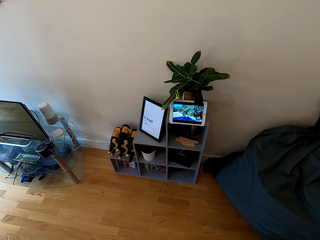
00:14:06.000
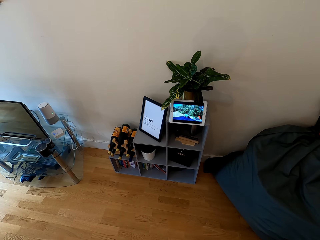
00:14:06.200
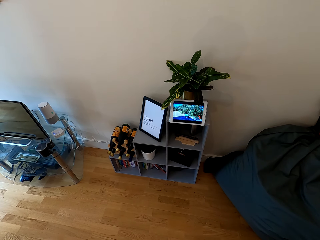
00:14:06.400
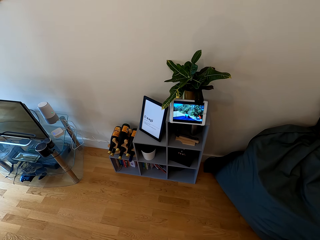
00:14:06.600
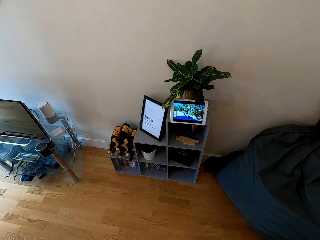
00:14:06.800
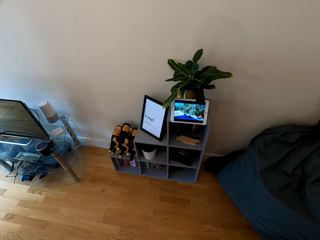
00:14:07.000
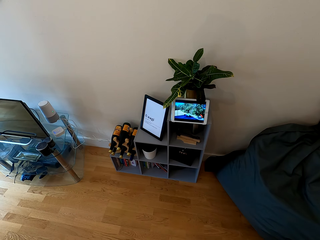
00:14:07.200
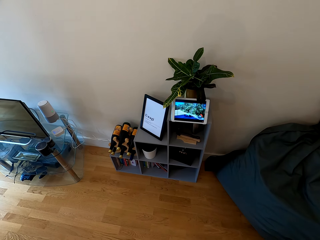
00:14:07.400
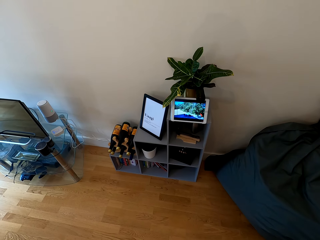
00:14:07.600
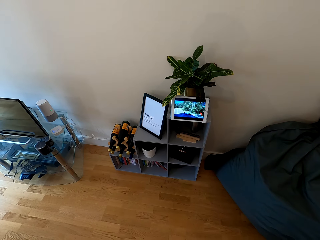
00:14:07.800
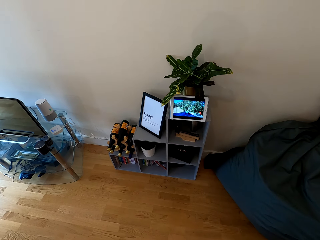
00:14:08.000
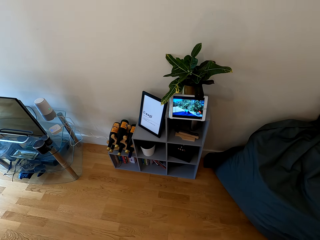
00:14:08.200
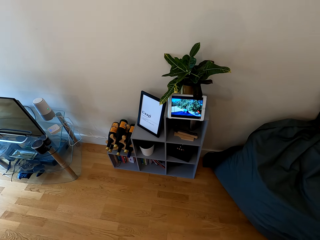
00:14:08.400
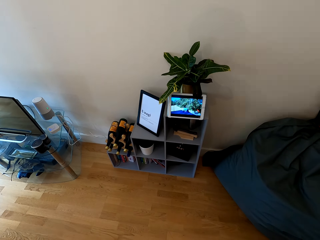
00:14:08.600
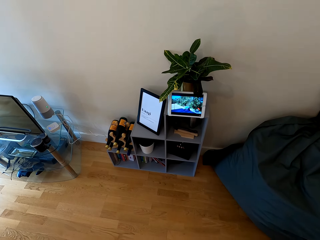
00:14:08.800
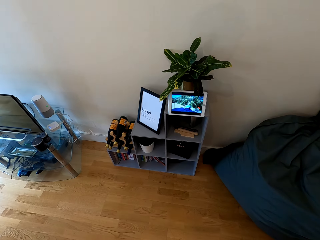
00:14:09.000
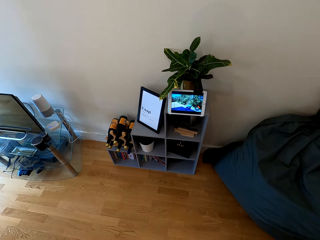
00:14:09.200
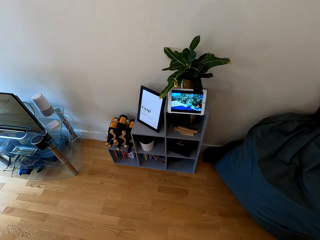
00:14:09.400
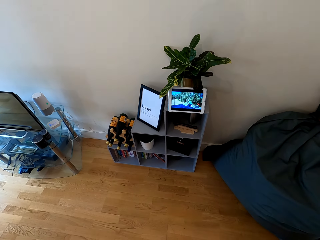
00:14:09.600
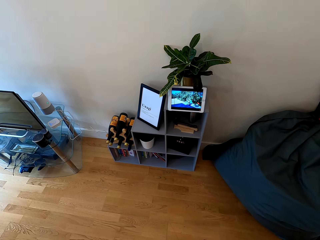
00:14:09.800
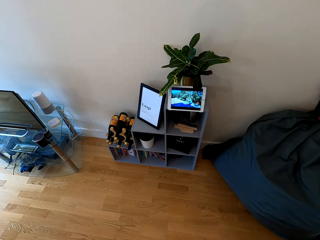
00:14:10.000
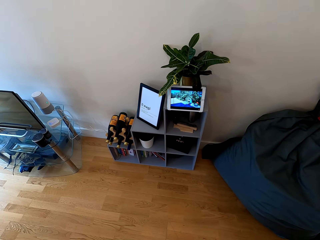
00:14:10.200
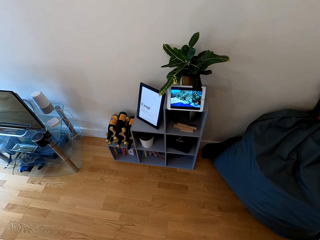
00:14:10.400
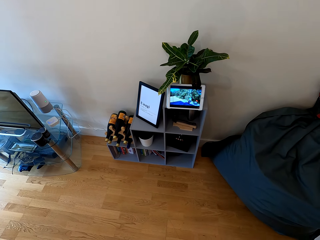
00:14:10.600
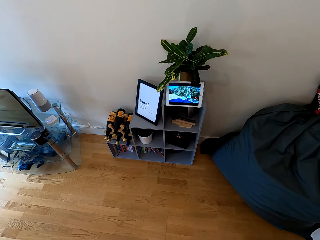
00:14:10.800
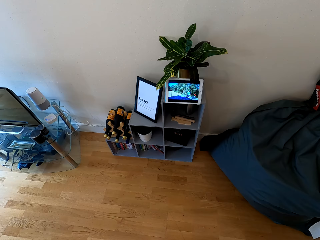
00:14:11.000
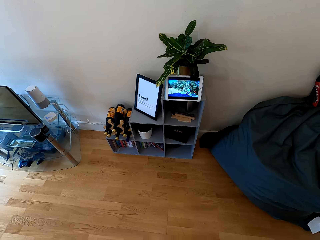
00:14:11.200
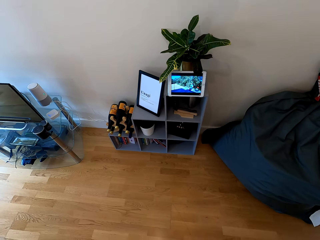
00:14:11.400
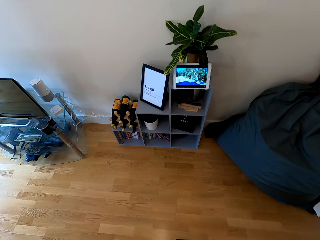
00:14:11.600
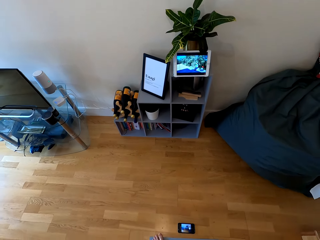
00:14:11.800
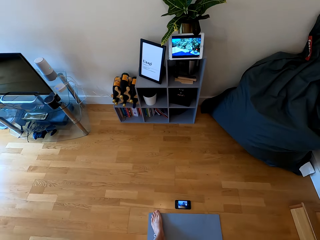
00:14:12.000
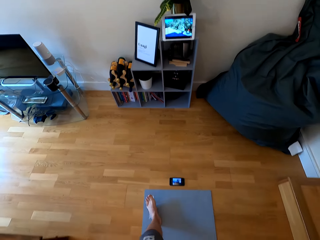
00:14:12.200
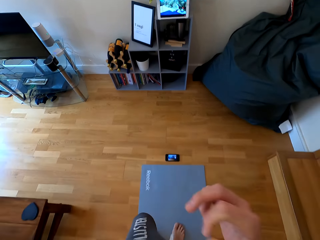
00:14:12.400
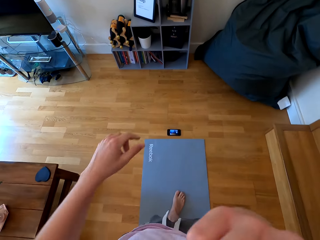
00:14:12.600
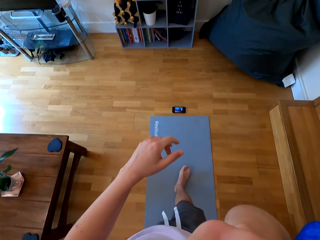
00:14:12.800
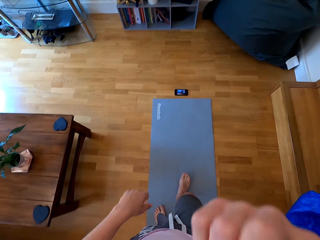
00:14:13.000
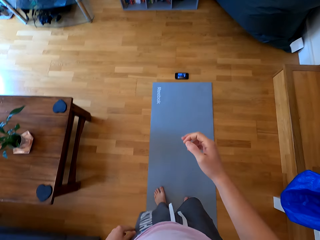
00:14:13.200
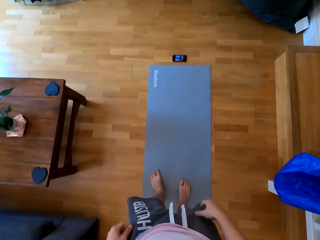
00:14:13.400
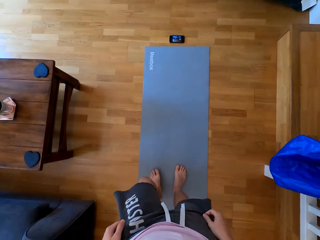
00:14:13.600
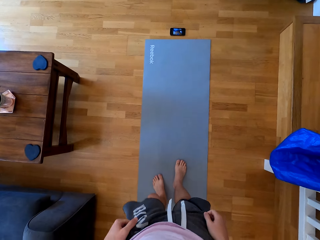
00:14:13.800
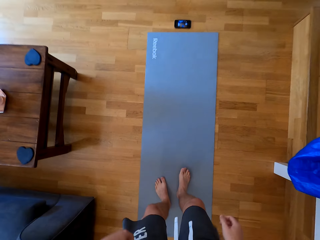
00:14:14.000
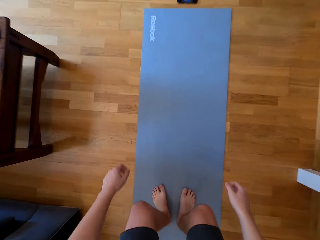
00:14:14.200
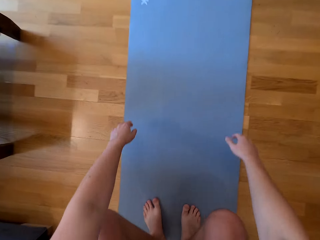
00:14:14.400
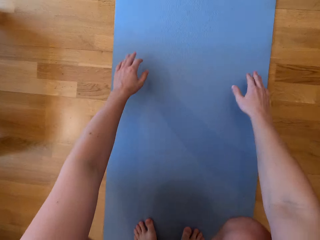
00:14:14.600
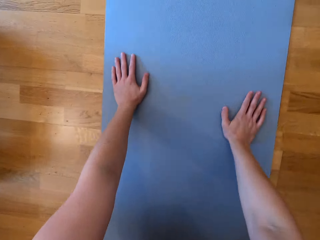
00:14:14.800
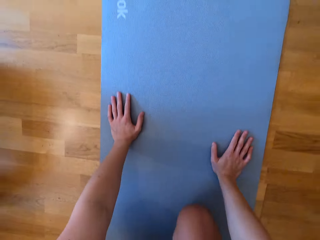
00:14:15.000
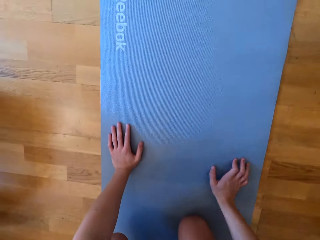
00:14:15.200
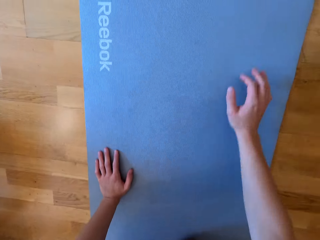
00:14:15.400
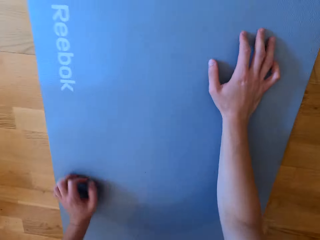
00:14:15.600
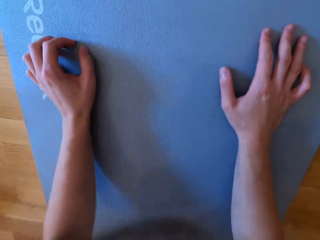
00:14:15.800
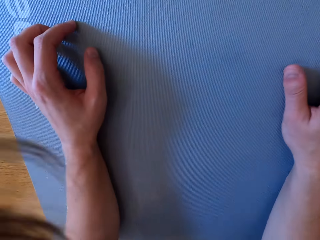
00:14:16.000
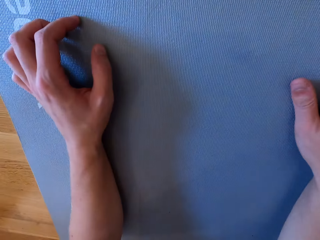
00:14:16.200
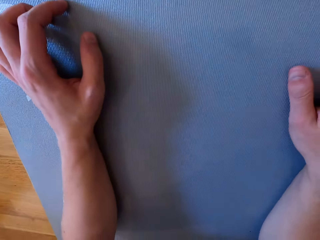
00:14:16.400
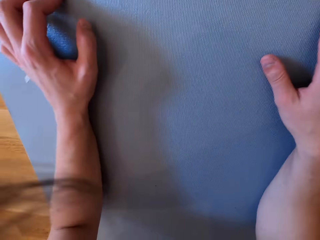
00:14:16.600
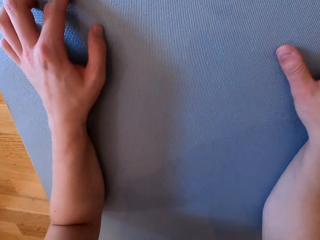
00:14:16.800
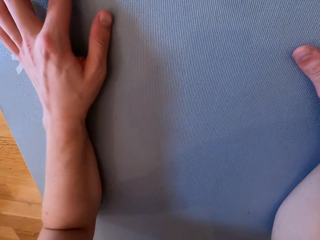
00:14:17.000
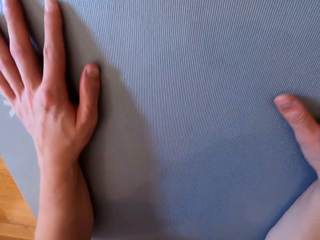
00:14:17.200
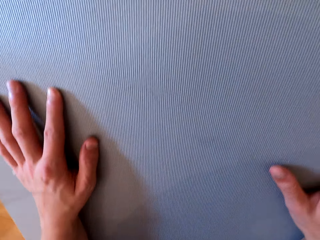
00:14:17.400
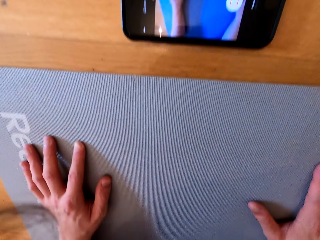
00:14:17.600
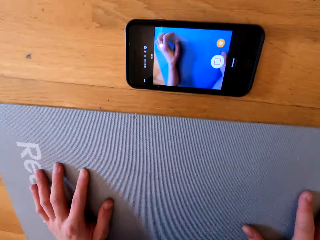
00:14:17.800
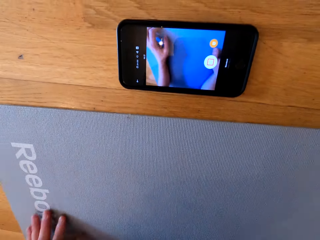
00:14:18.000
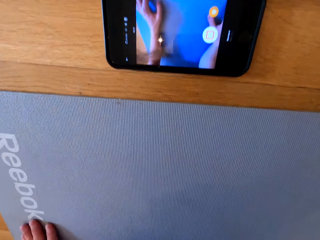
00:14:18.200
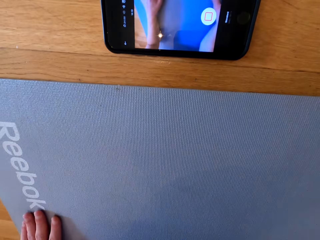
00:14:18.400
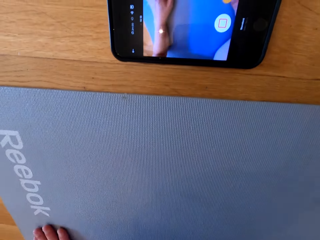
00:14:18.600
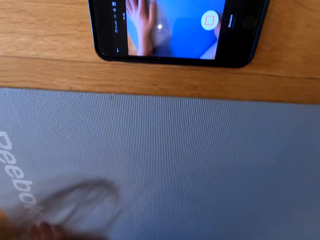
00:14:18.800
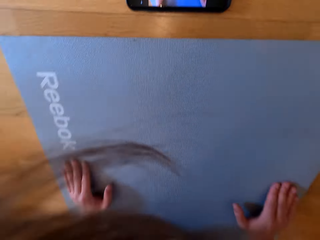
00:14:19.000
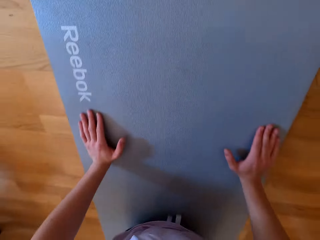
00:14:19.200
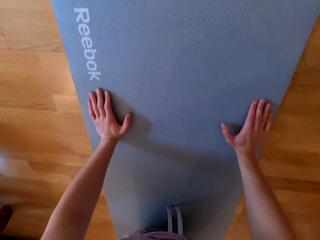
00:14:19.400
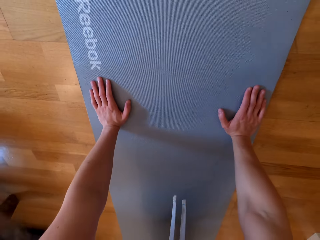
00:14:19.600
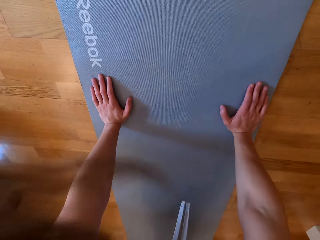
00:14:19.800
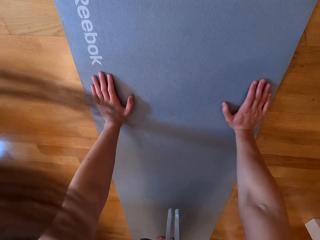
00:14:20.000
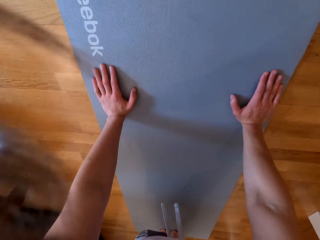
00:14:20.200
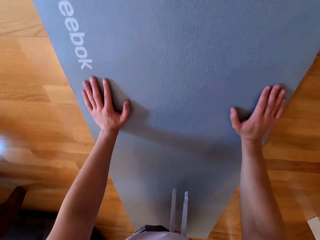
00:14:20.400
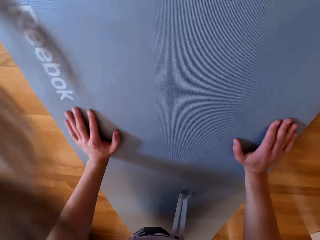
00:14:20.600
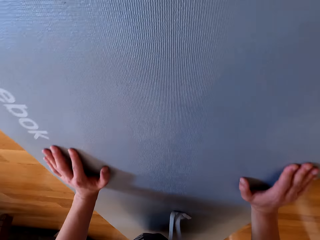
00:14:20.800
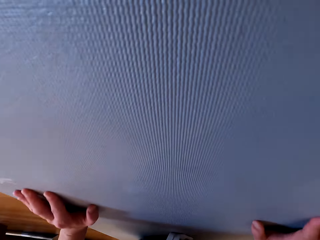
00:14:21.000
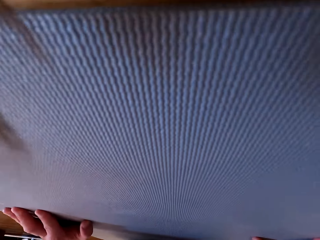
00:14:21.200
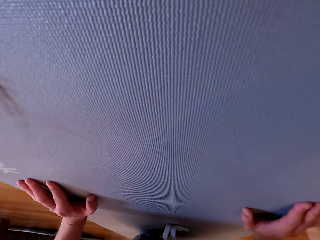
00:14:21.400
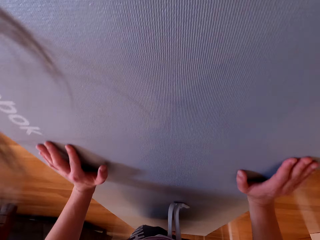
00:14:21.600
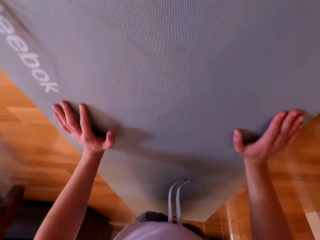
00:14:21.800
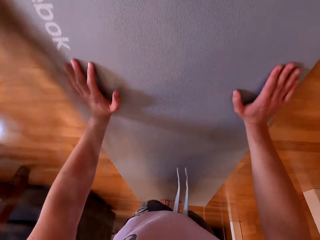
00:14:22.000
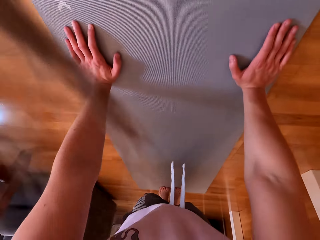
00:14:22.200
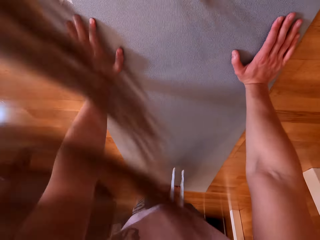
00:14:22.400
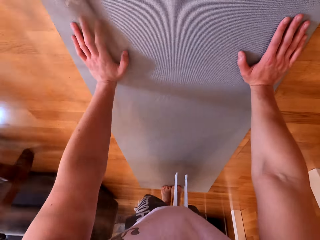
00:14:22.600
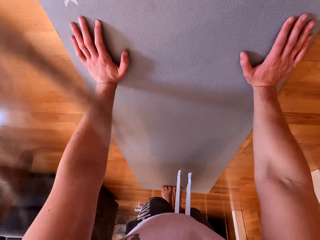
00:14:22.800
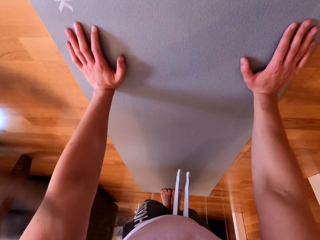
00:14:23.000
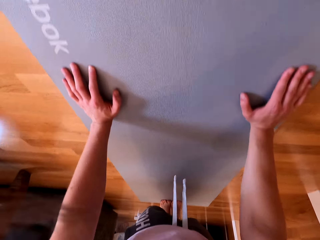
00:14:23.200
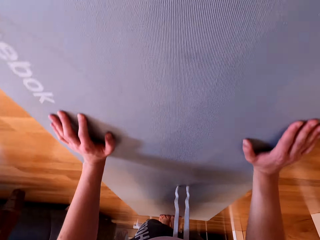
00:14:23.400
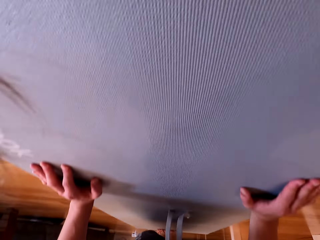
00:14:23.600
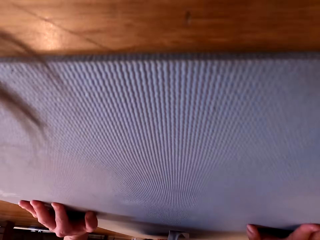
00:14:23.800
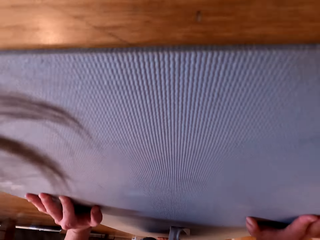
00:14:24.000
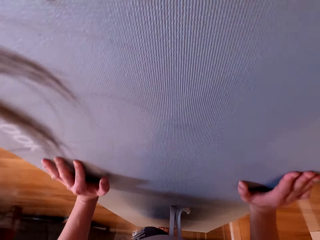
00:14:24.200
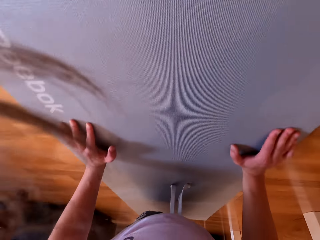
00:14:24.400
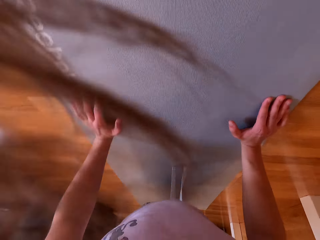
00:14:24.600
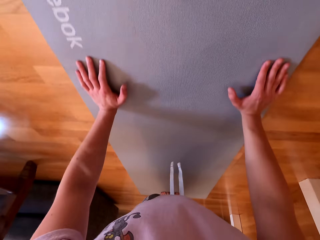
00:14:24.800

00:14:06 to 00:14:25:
The camera wearer raises their right hand towards something and withdraws their right hand from something. They bend on the mat. They do push ups on the mat.

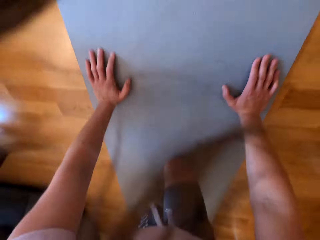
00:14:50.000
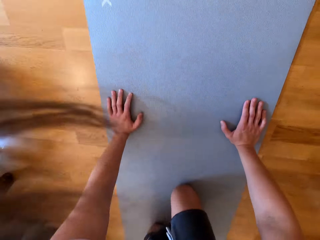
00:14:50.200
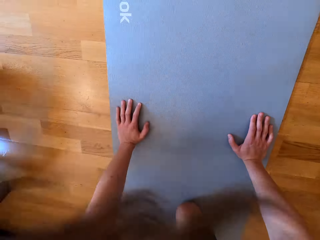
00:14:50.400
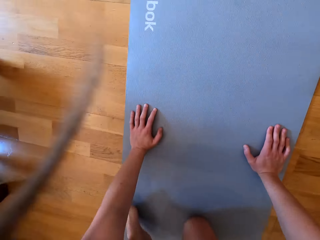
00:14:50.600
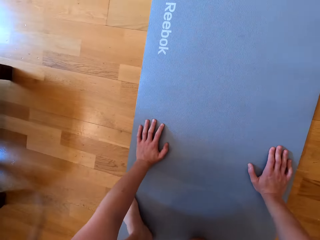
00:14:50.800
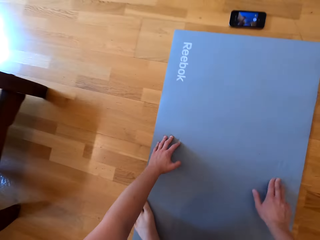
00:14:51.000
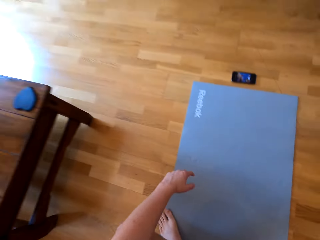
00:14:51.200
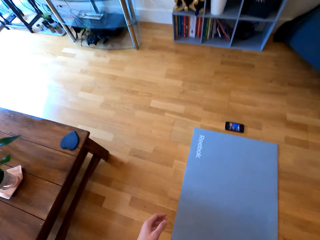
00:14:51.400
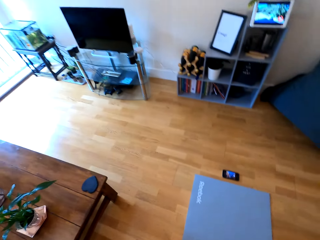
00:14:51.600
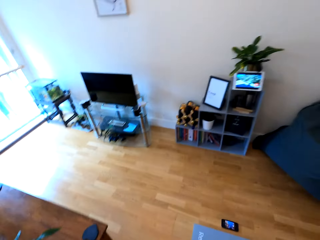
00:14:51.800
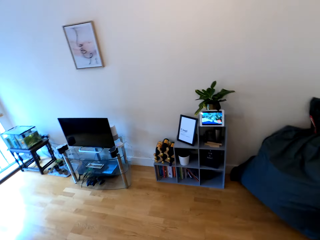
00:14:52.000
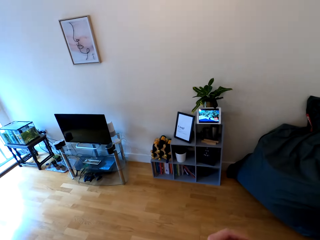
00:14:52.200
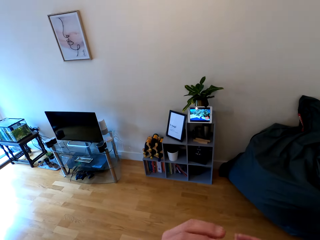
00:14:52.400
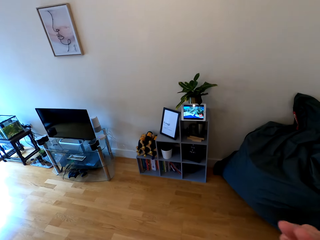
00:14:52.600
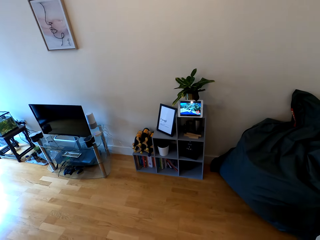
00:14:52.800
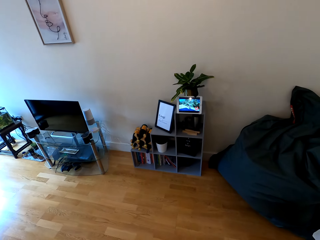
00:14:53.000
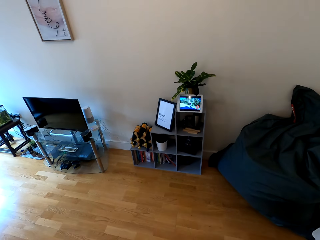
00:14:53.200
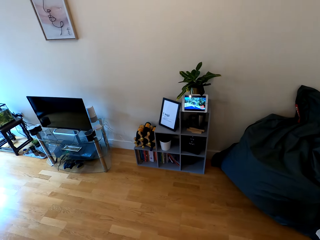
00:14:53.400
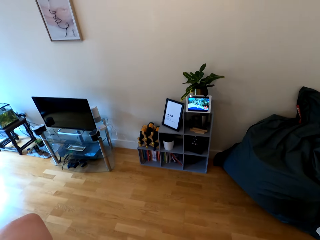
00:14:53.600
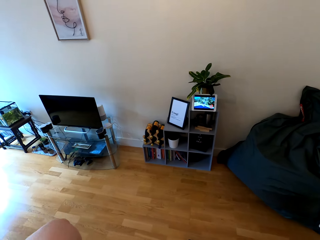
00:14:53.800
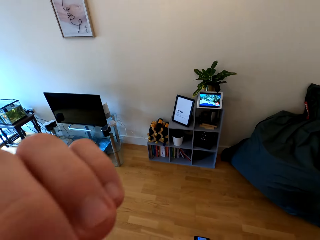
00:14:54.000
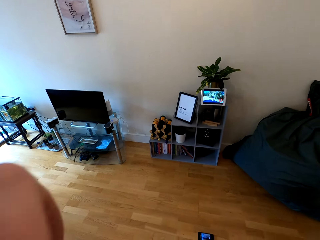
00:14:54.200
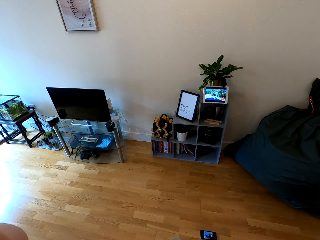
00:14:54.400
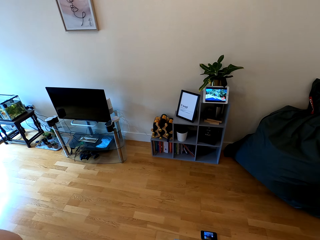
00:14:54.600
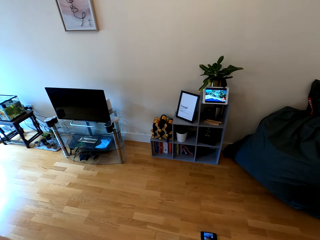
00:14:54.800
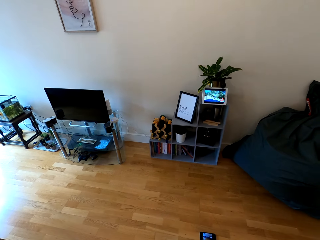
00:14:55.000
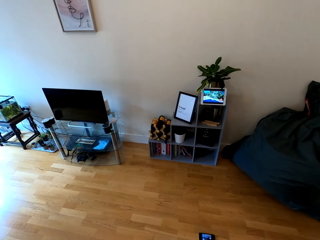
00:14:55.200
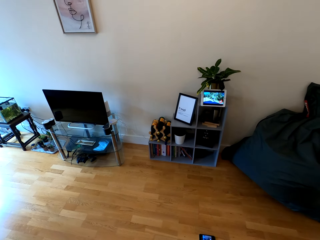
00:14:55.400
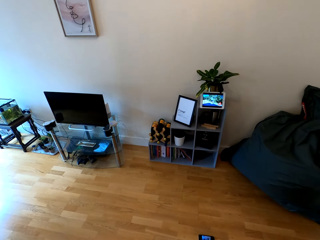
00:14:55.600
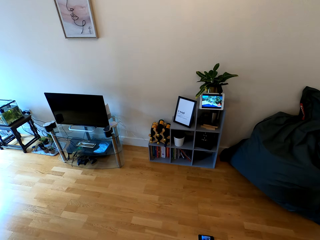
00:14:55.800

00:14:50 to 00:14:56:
The camera wearer stands from the mat. They raise both hands towards something.
